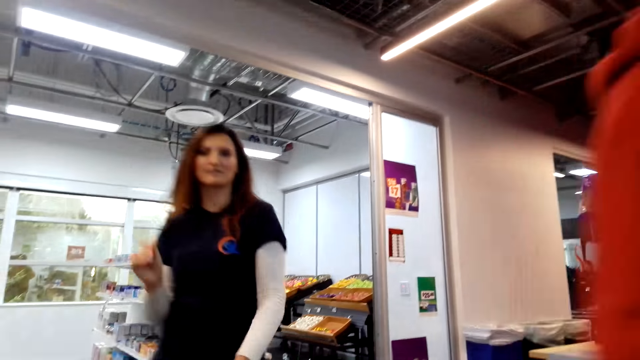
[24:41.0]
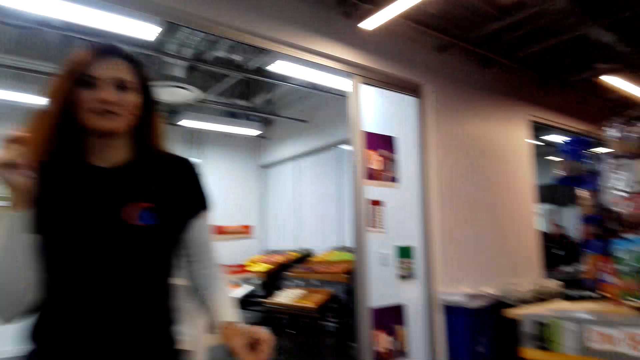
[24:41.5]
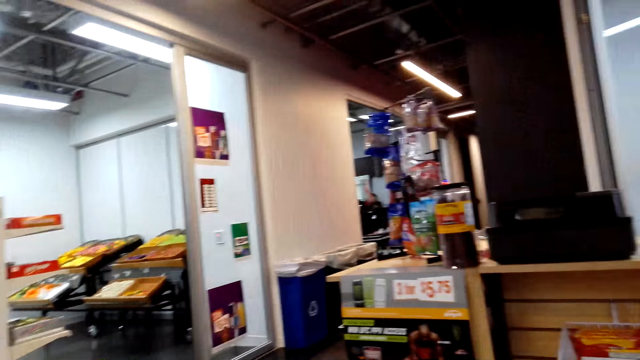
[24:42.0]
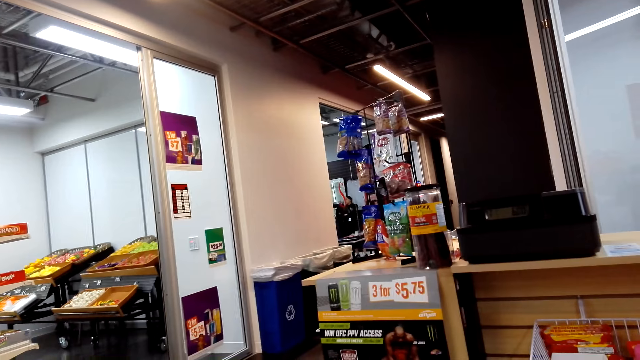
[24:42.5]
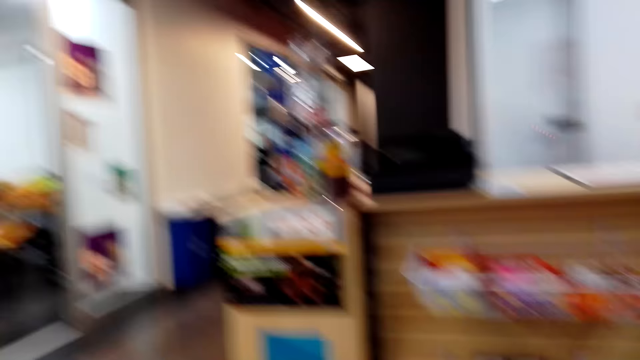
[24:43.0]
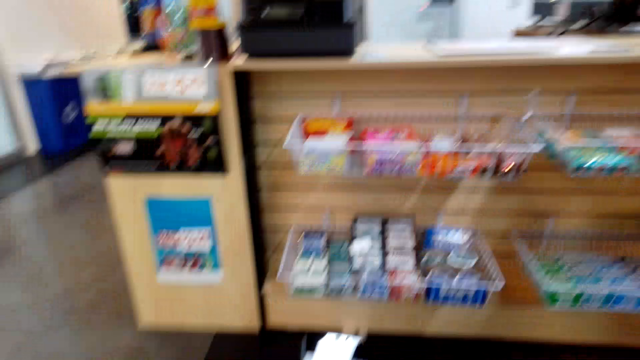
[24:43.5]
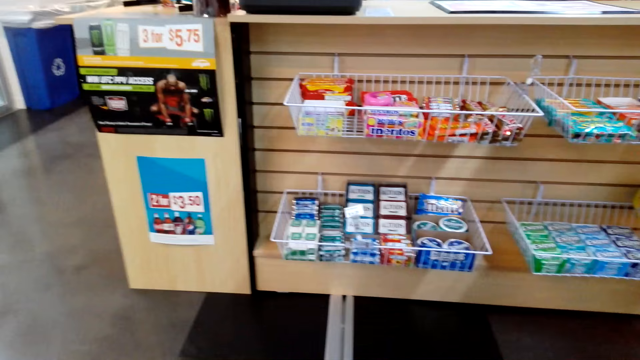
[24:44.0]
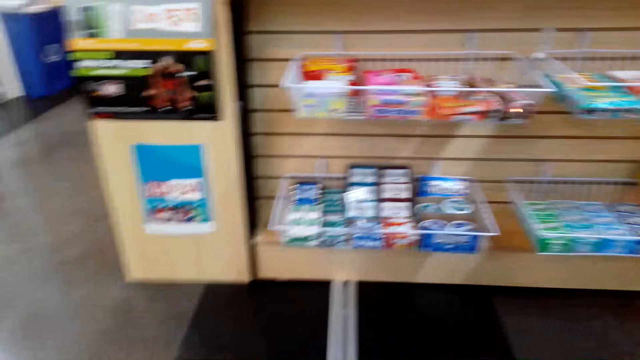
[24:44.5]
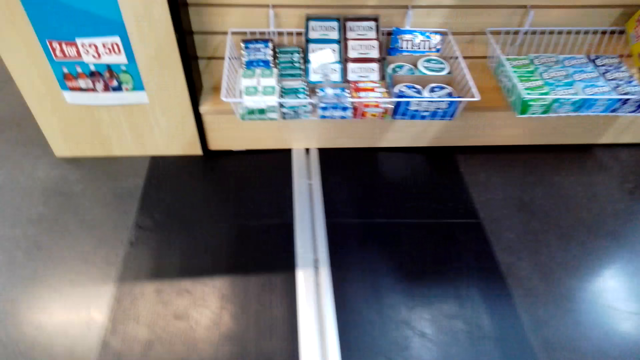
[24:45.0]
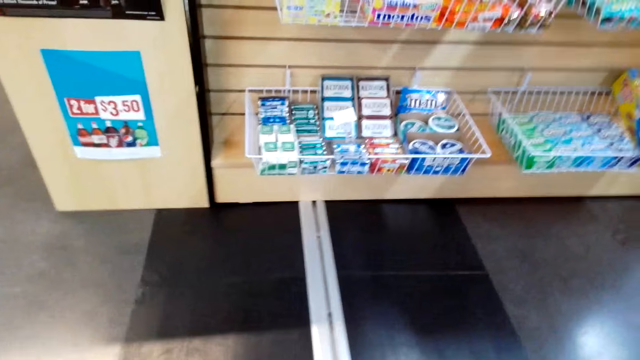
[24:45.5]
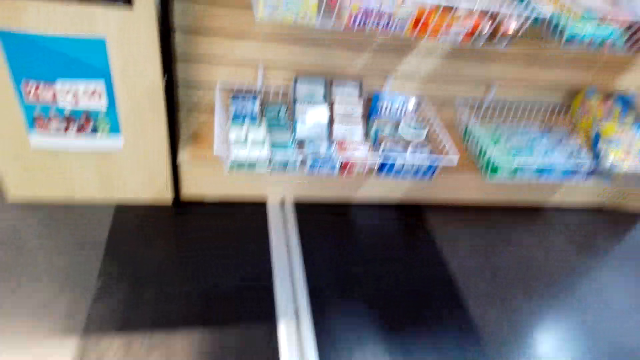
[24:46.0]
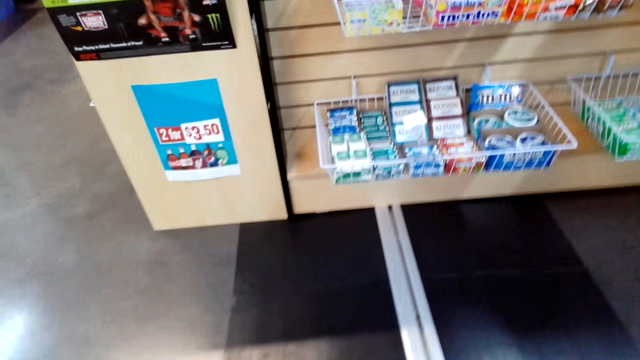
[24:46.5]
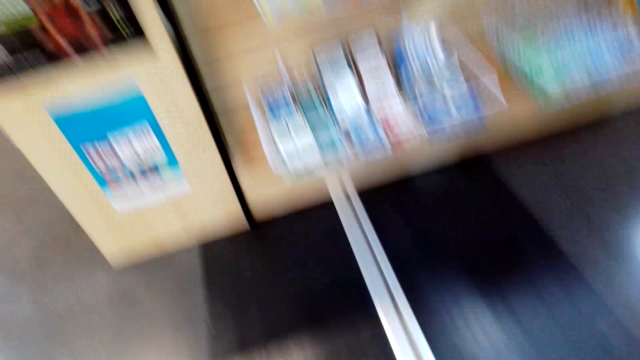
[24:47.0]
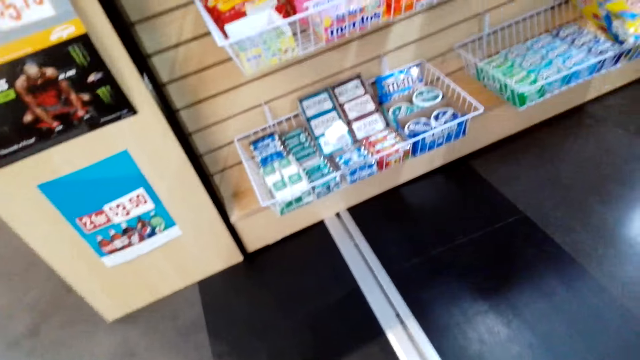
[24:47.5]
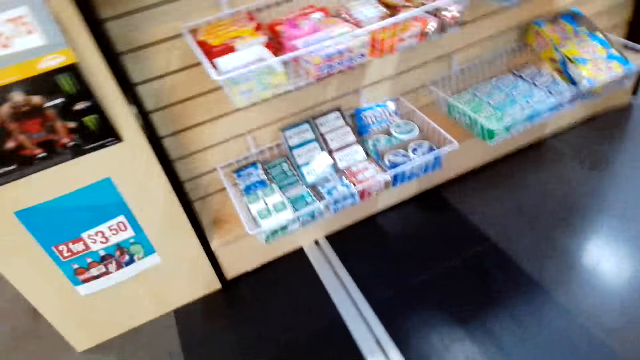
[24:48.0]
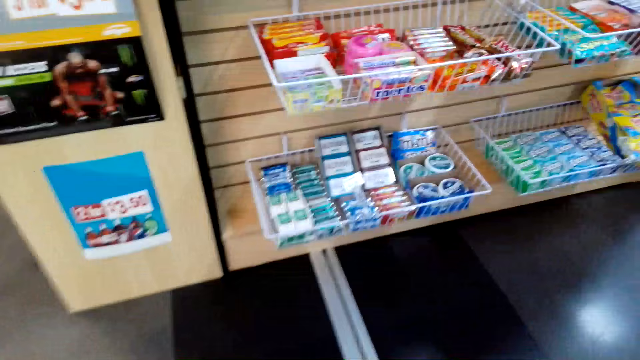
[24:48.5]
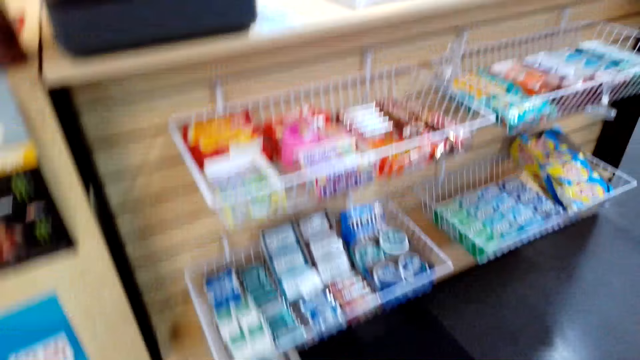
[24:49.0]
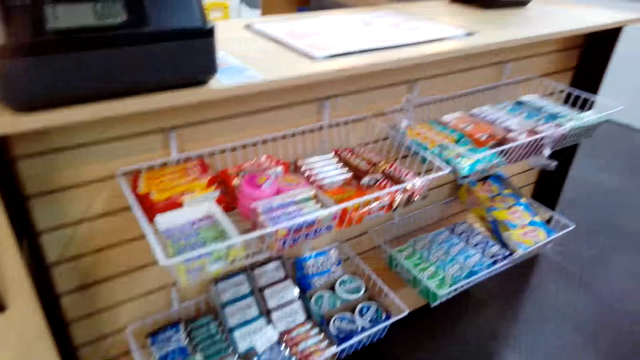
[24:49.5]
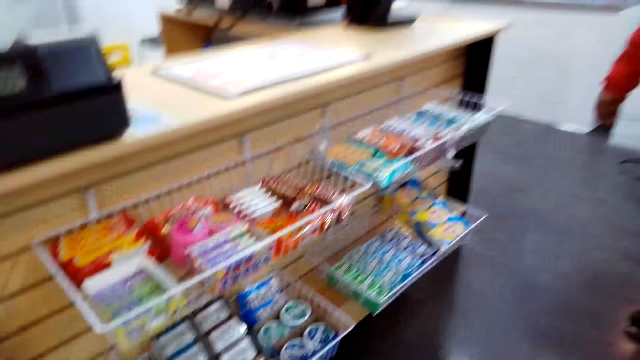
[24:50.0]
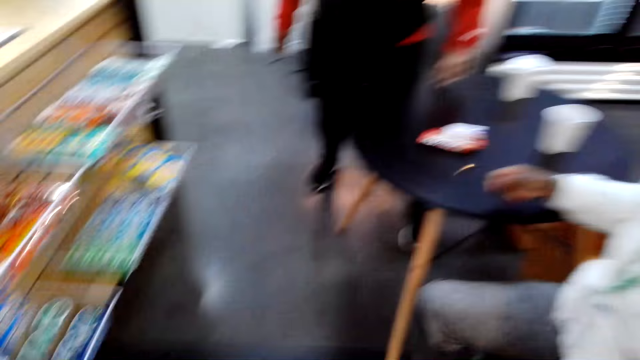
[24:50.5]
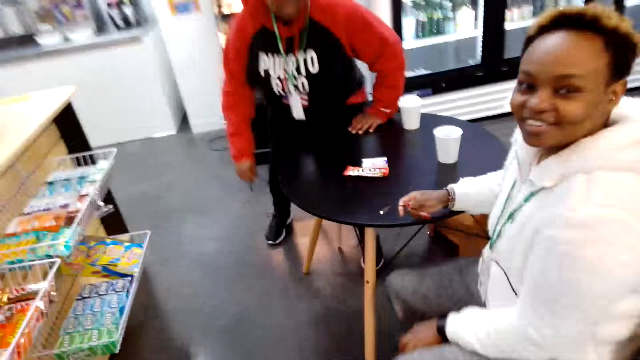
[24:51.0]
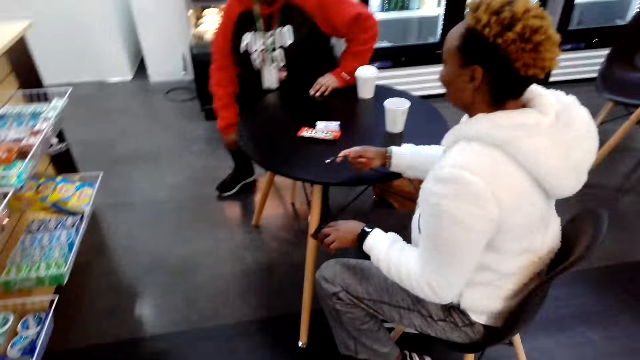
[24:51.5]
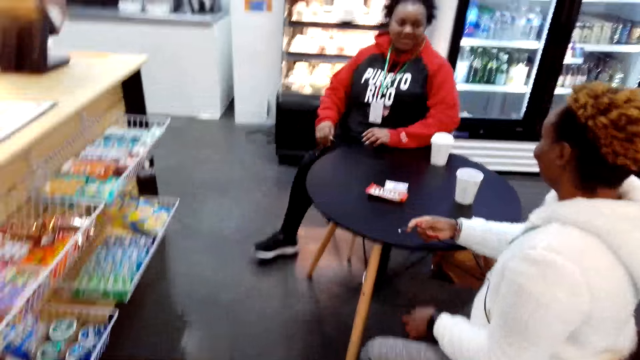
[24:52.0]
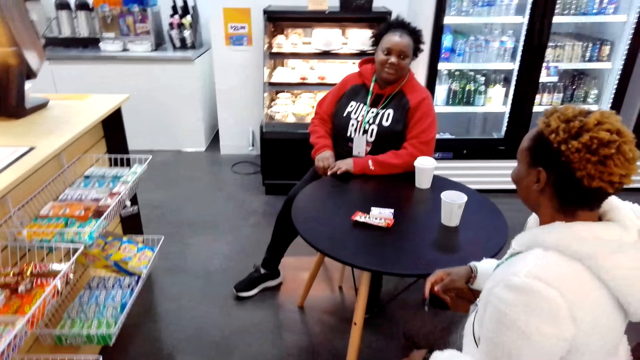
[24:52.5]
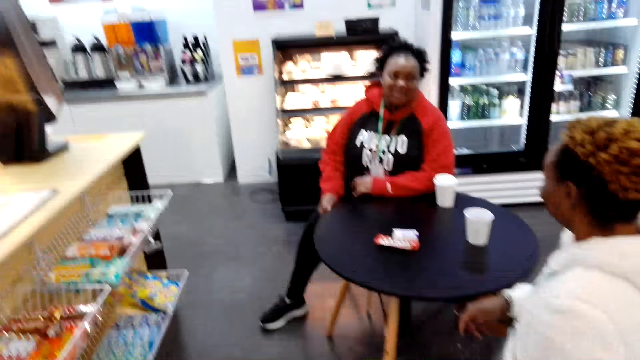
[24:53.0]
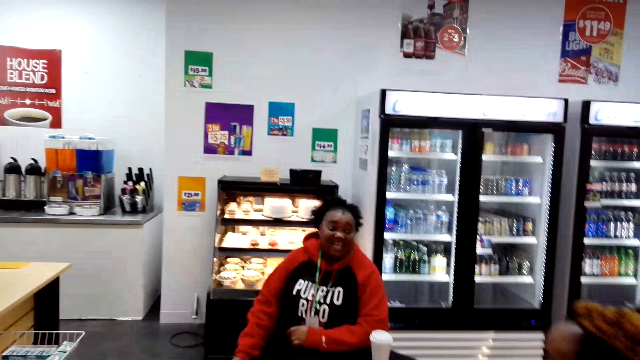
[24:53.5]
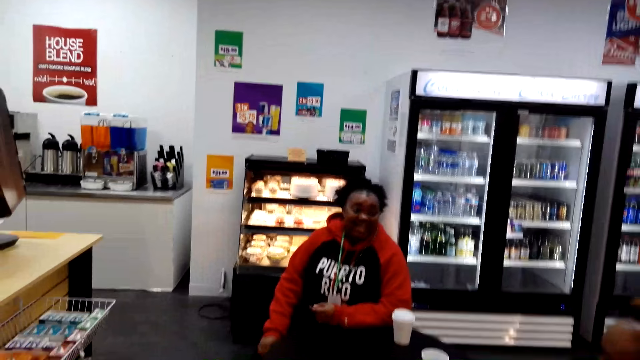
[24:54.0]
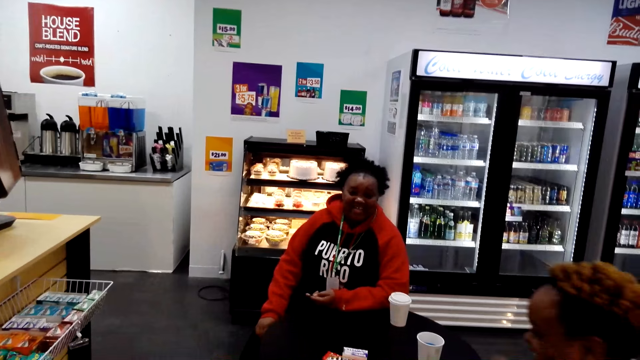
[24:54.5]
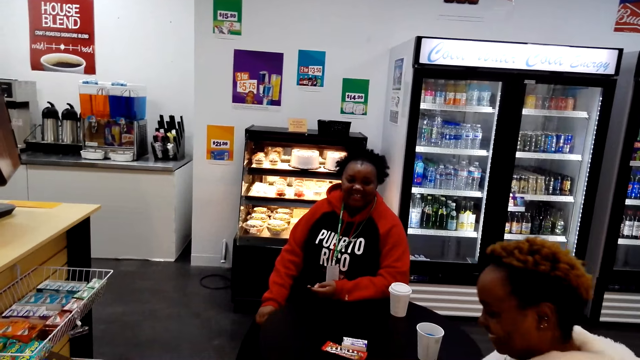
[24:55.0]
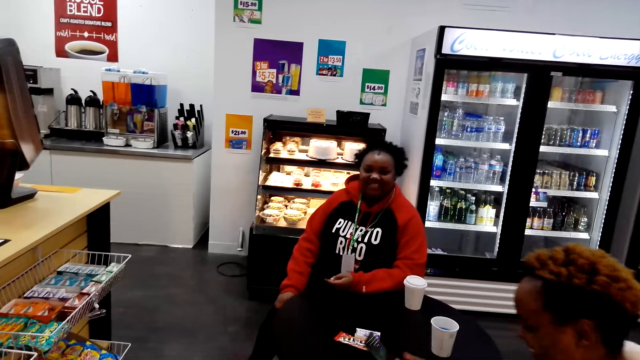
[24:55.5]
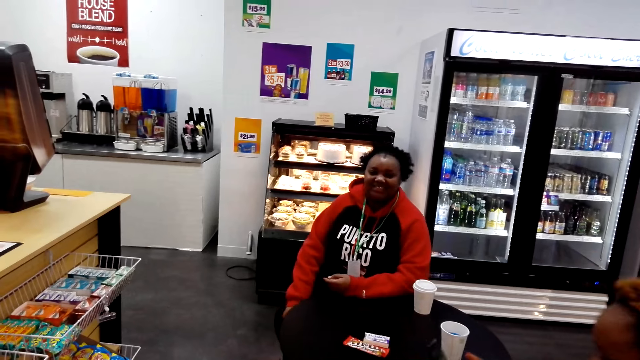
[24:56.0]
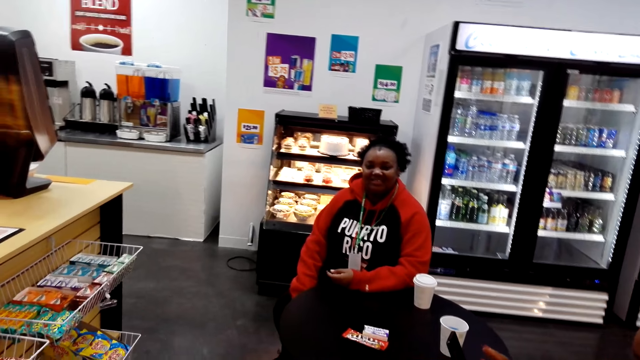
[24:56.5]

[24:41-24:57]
The camera wearer converses with a woman and another woman. They give a cashier the camera. They look around the supermarket.
